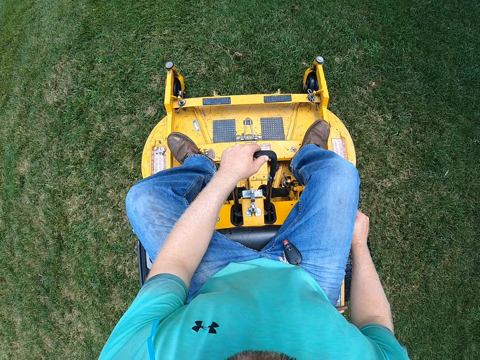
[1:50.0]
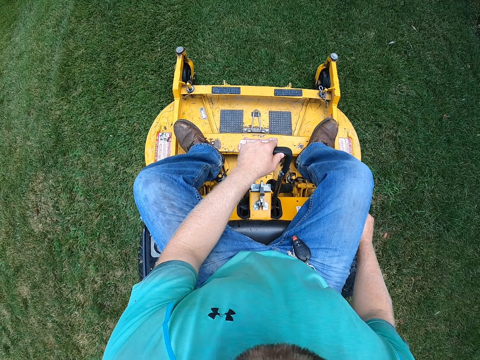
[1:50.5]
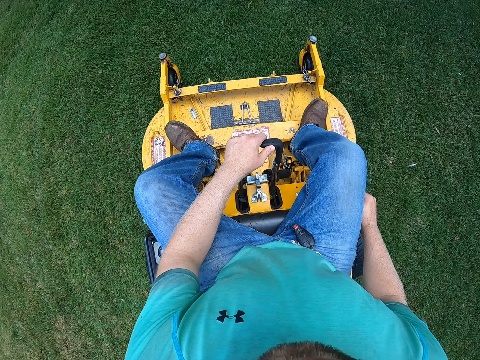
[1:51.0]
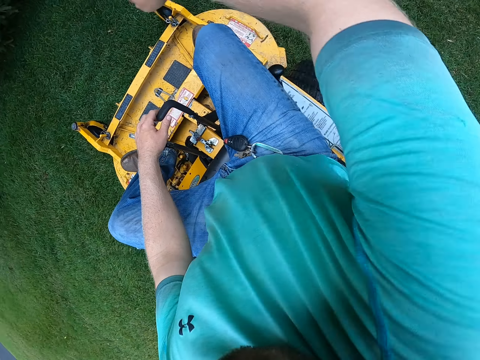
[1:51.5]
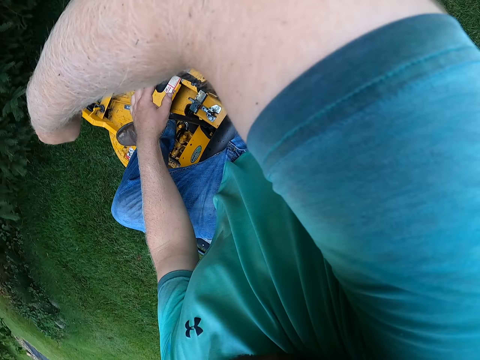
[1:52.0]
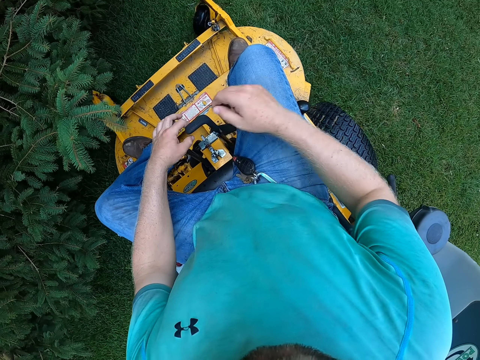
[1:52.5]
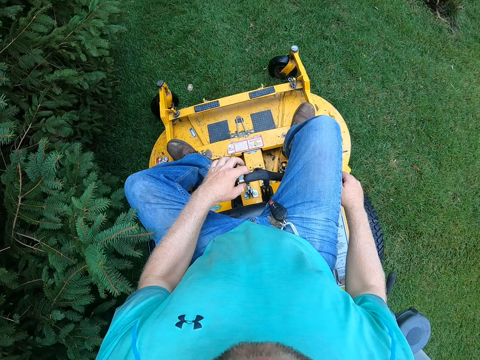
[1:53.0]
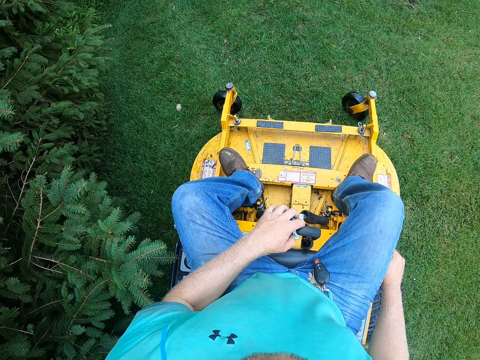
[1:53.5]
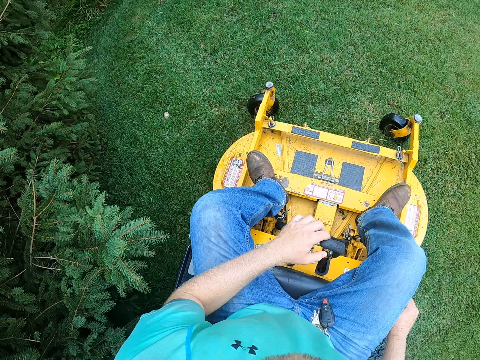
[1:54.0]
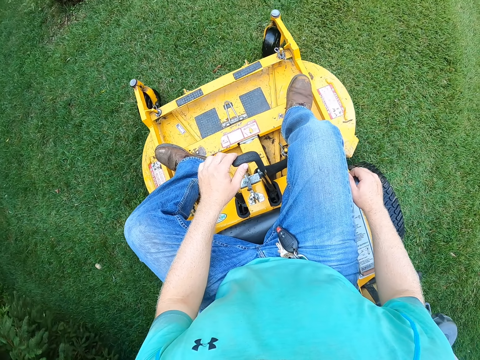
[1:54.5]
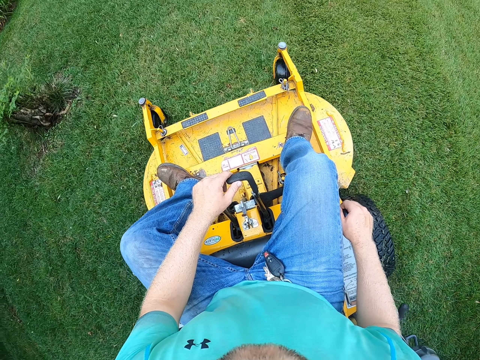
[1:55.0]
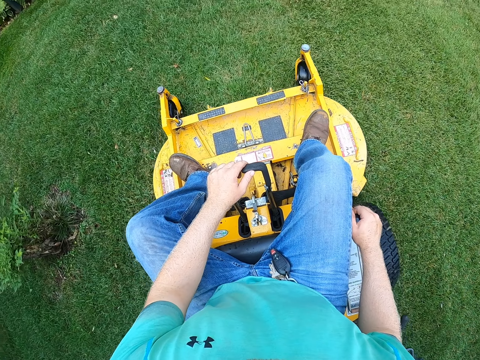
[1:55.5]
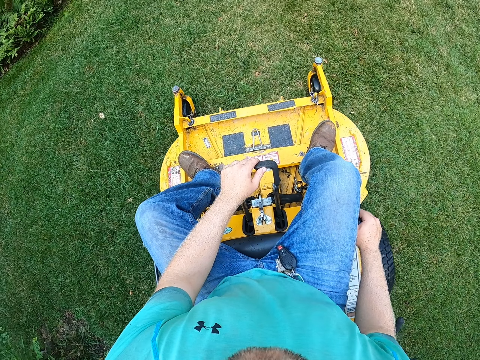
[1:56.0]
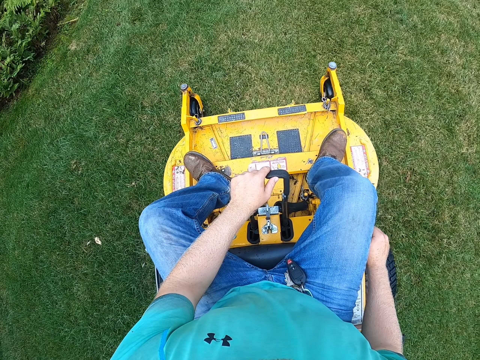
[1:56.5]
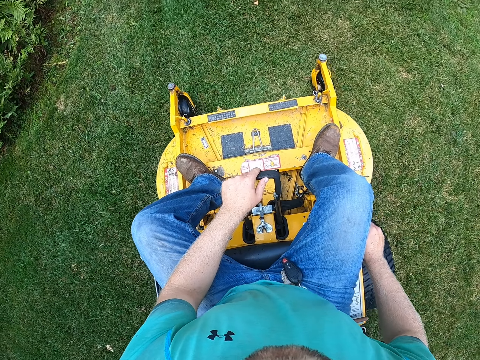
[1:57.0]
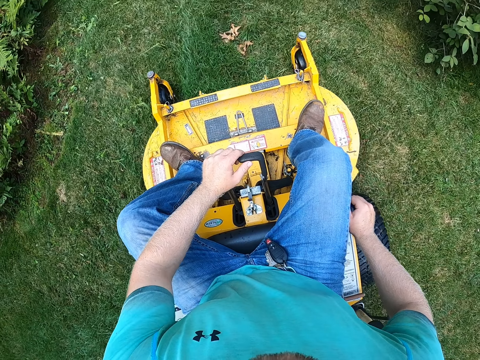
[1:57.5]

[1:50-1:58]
The camera wearer cleans his face with his right hand. He grabs a lever on the zero-turn mower with his right hand.

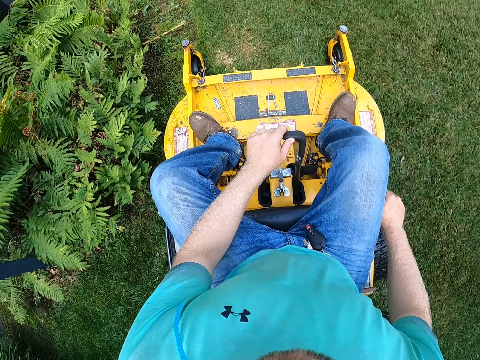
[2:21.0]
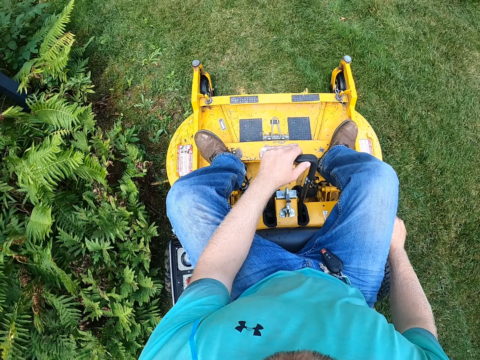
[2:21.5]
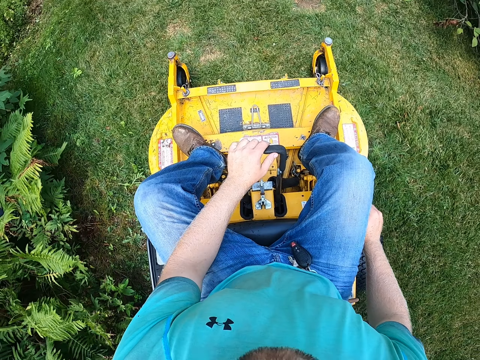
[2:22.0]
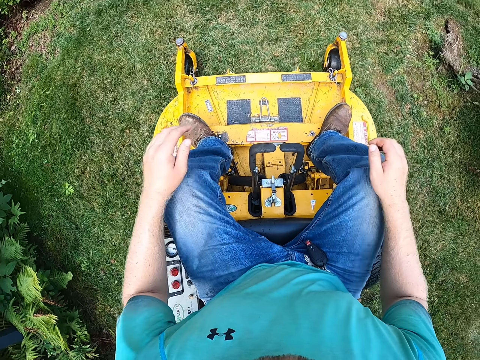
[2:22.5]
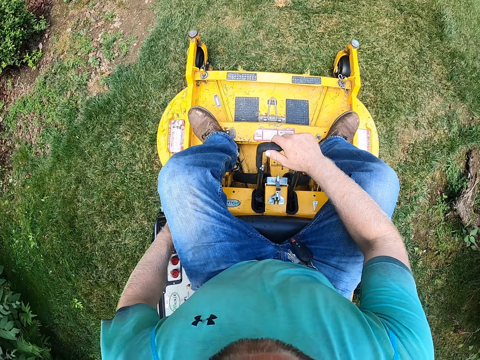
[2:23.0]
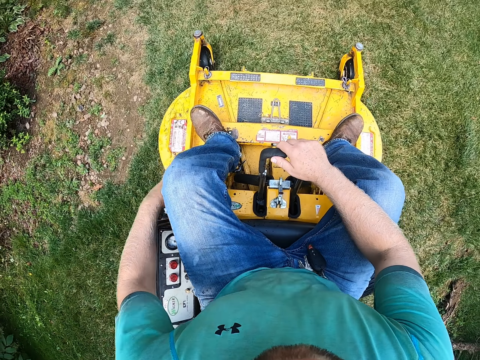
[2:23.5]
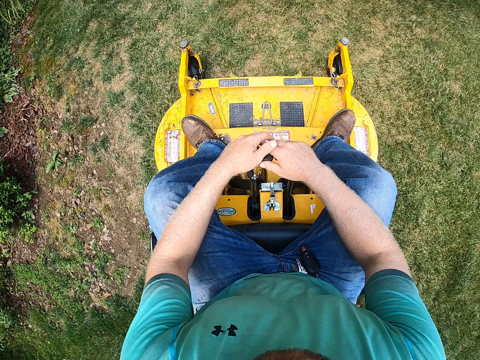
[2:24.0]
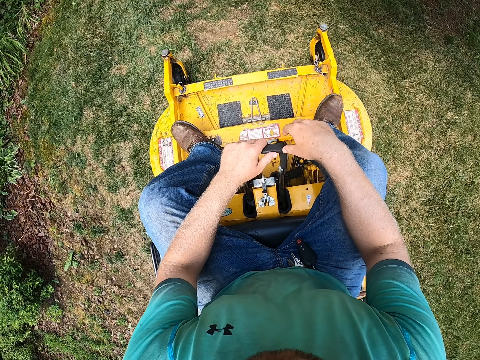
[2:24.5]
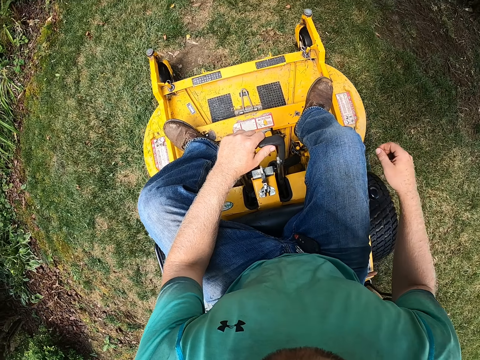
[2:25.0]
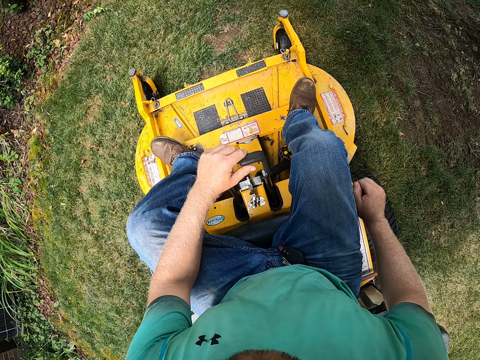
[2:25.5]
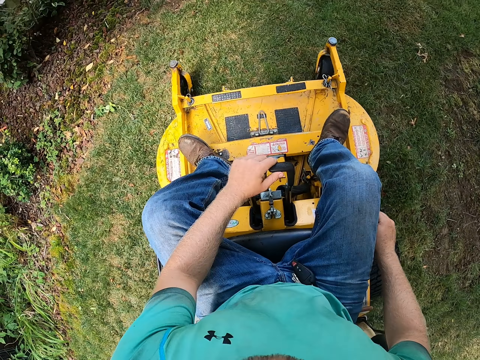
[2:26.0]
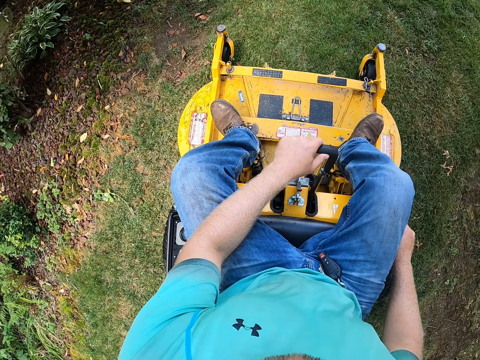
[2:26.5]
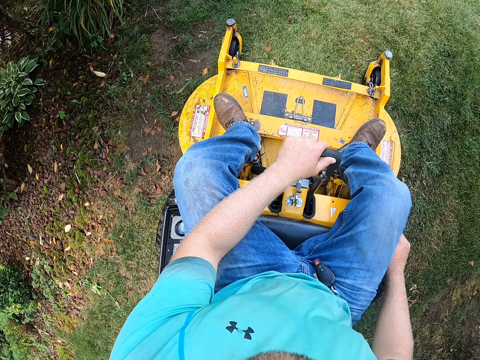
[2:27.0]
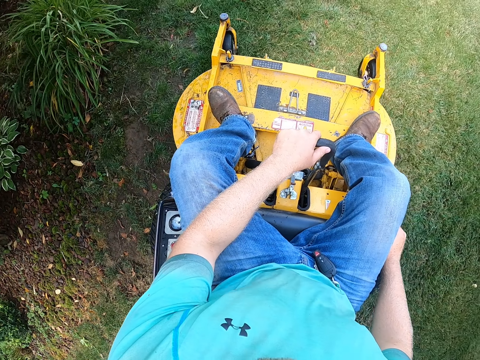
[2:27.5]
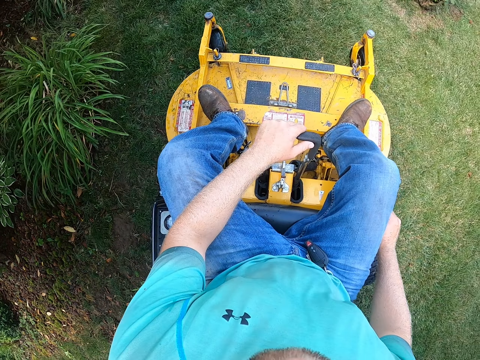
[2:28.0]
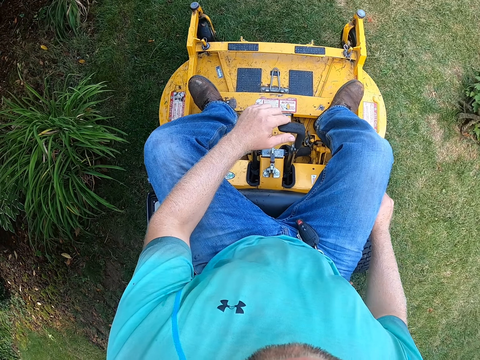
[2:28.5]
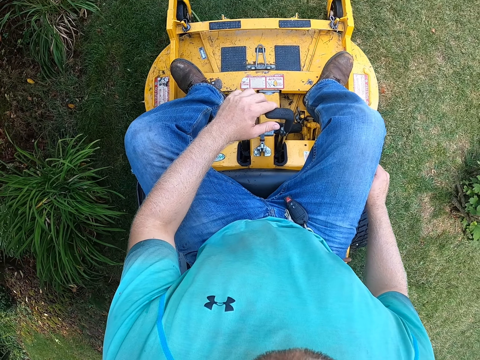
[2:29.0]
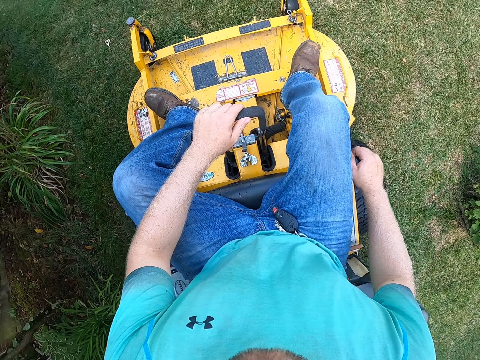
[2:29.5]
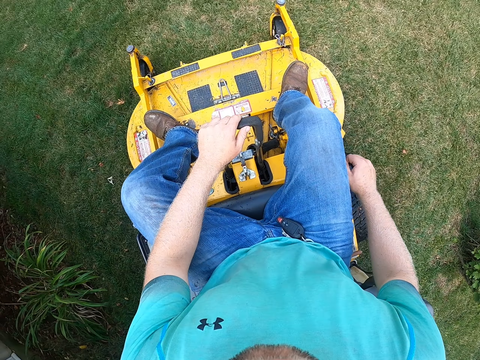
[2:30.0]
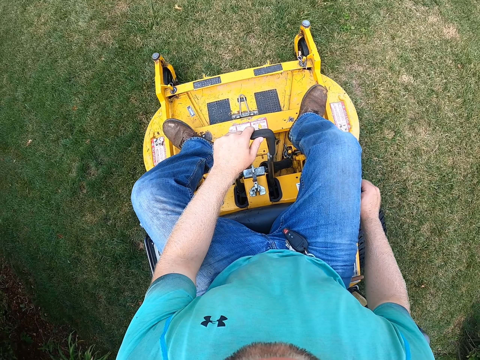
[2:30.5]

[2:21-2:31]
The camera wearer touches a button on the zero-turn mower with his left hand. He grabs some levers on the zero-turn mower with his right. He grabs the levers in his right hand with his left hand. He grabs a lever on the zero-turn mower with his right hand.

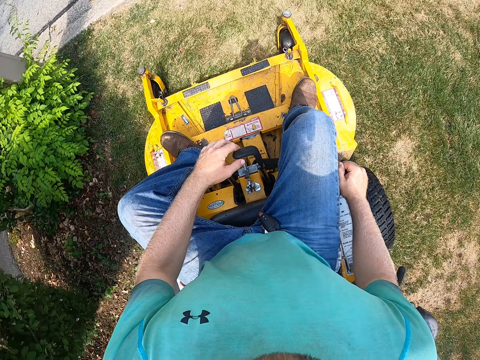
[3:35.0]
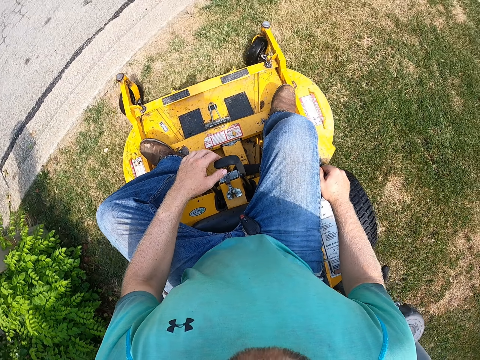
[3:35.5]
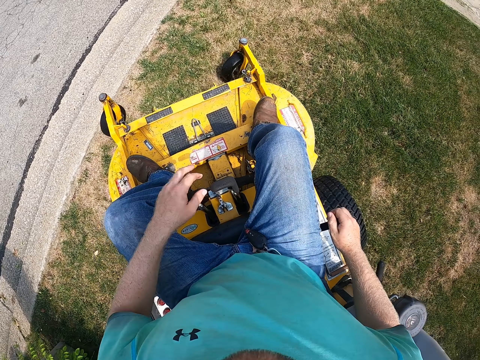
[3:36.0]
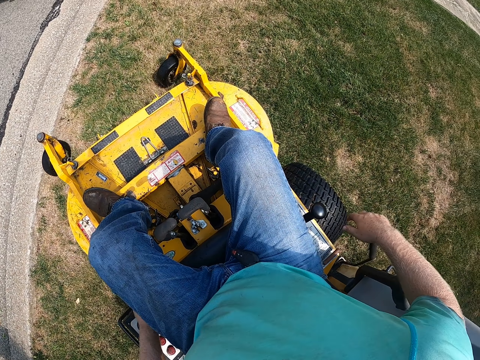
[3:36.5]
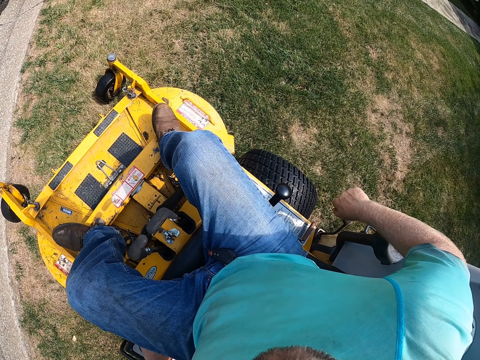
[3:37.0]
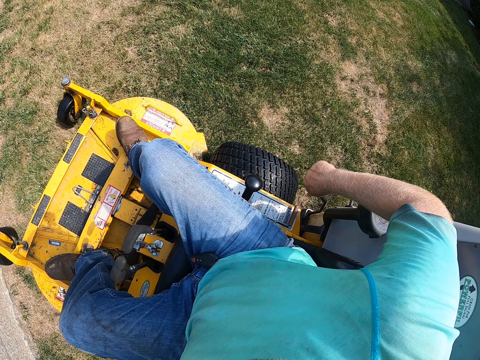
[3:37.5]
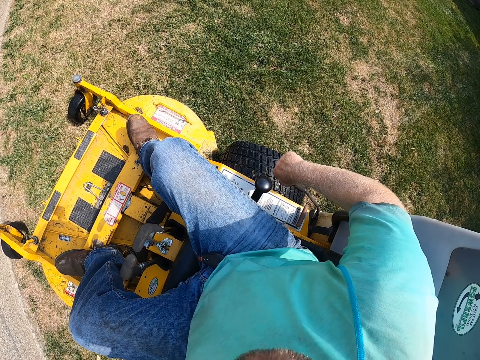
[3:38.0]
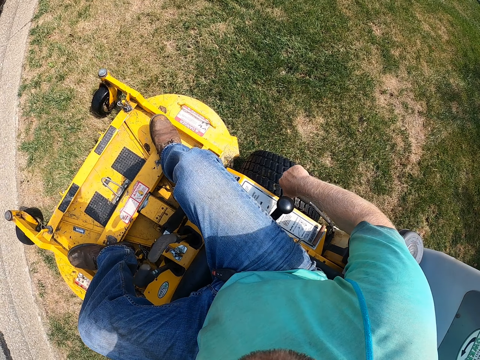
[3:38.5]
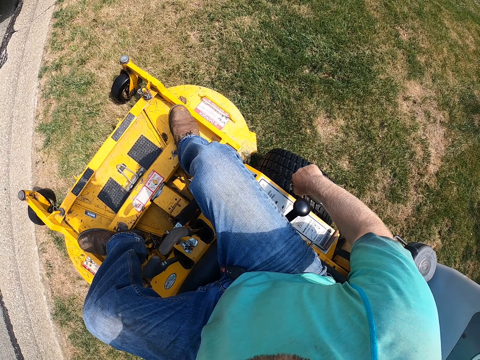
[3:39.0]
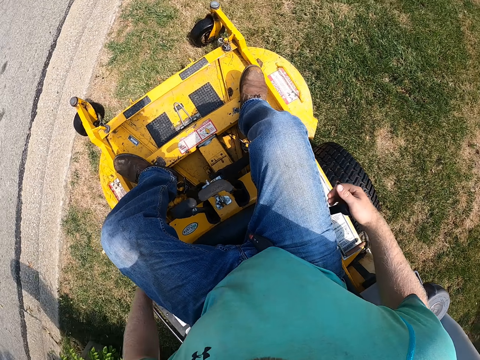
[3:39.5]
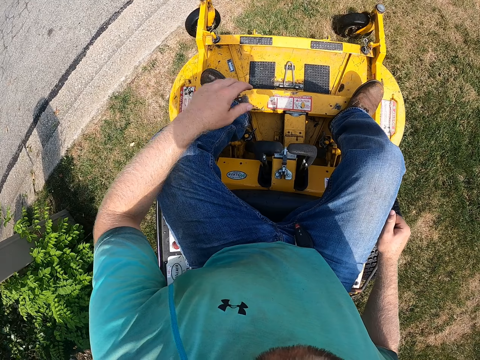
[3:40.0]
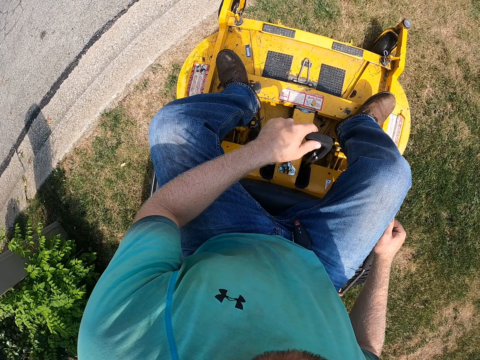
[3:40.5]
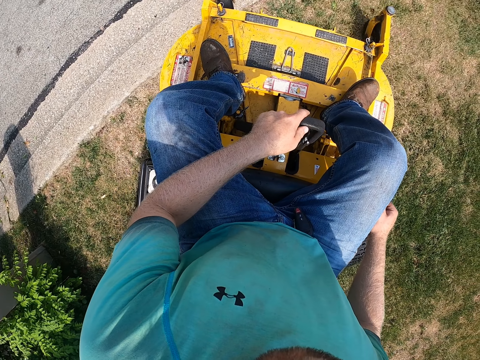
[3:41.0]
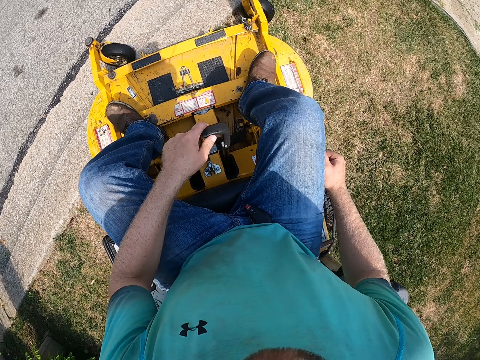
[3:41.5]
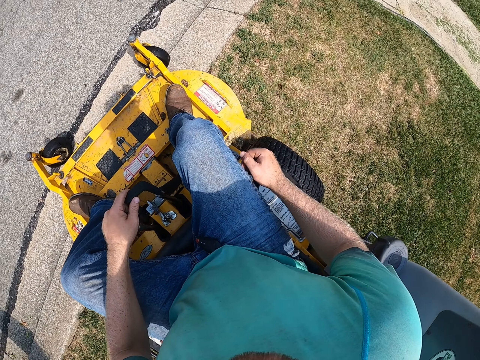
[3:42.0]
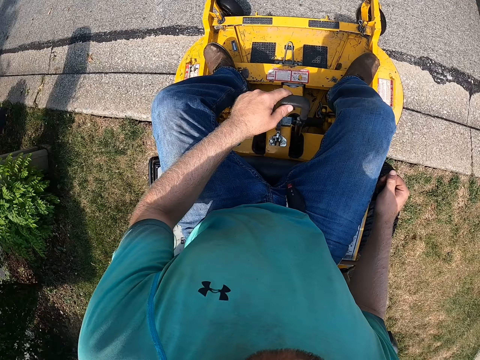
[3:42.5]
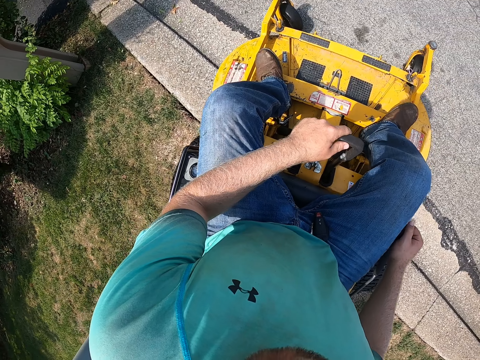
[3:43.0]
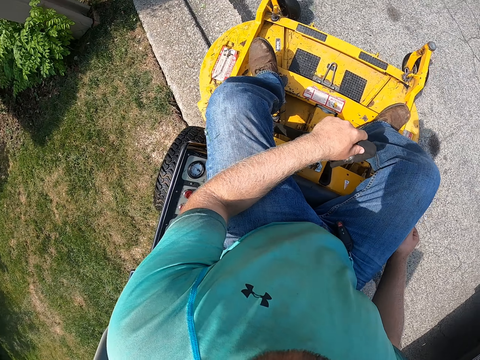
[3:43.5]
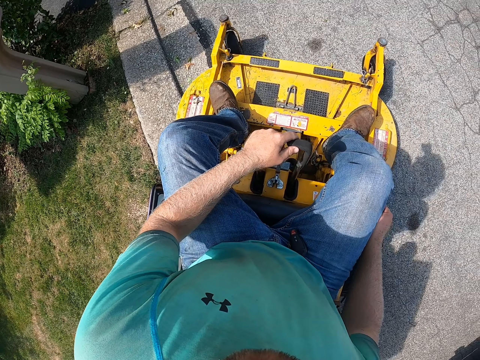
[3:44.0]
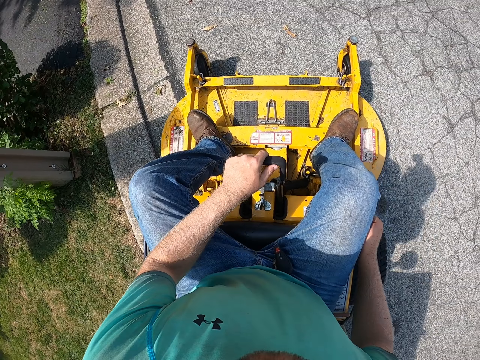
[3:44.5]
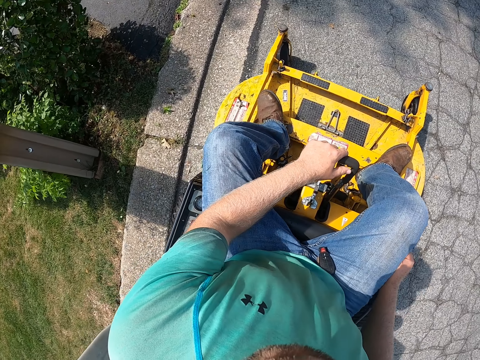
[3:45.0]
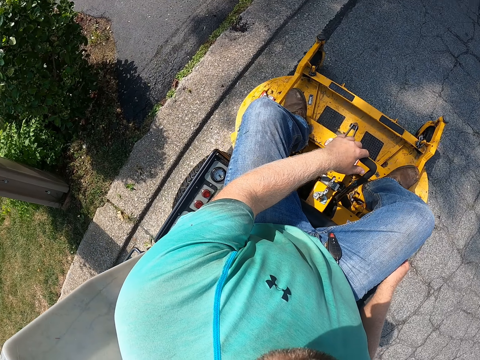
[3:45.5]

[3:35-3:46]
The camera wearer touches a button on the zero-turn mower with his left hand. He pulls a lever on the zero-turn mower with his right hand. He grabs a lever on the zero-turn mower with his right hand. He grabs the levers on the zero-turn mower with his left hand. He drives the zero-turn mower onto a paved road.
